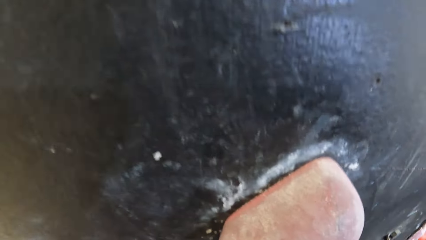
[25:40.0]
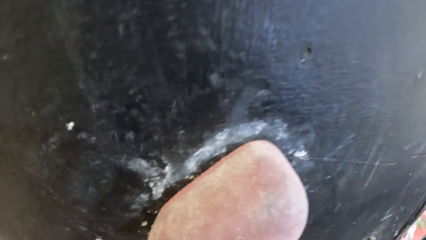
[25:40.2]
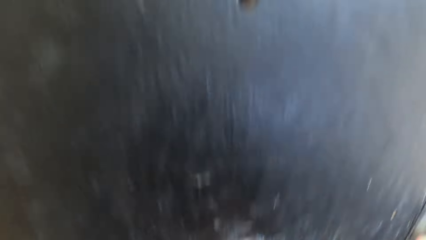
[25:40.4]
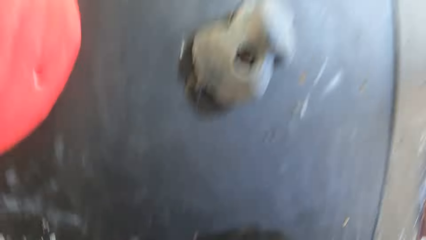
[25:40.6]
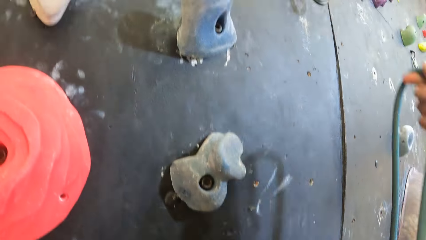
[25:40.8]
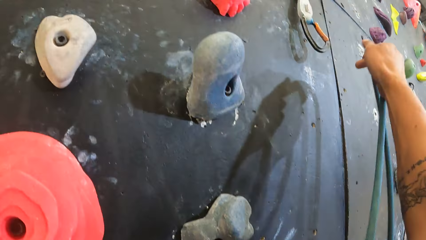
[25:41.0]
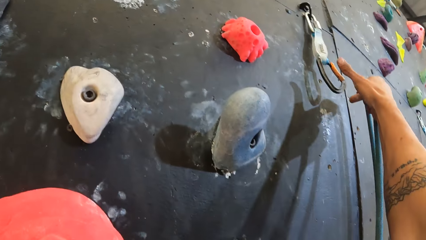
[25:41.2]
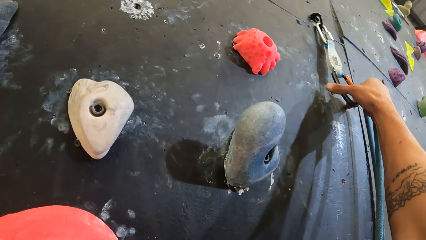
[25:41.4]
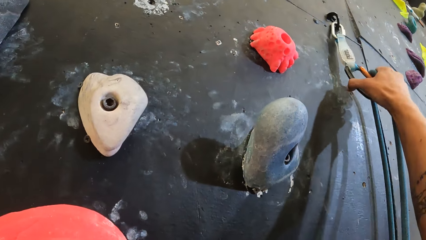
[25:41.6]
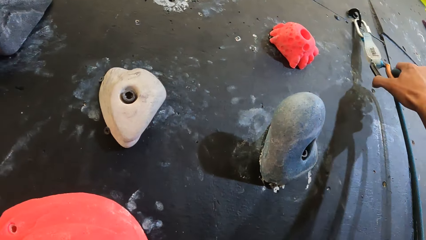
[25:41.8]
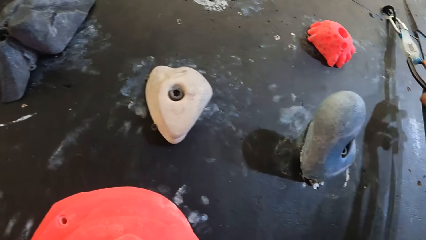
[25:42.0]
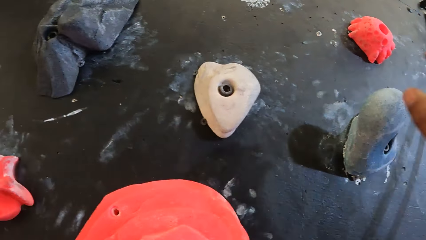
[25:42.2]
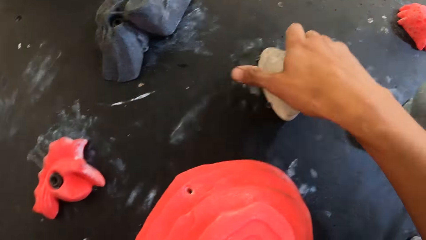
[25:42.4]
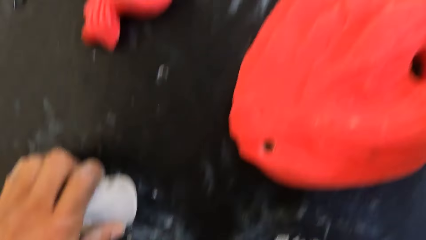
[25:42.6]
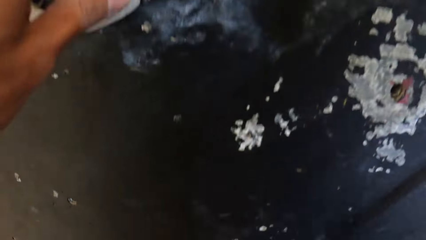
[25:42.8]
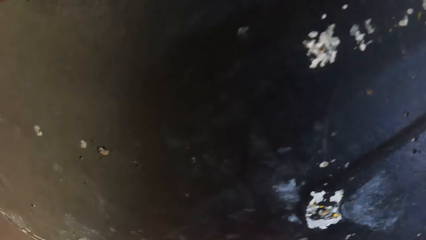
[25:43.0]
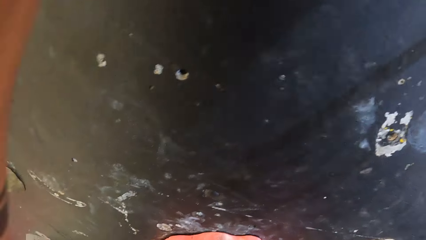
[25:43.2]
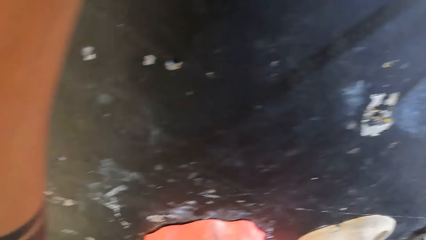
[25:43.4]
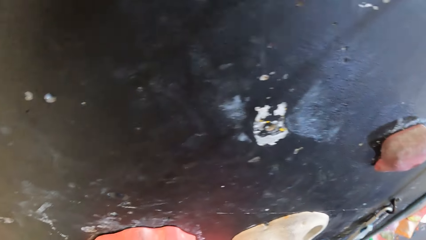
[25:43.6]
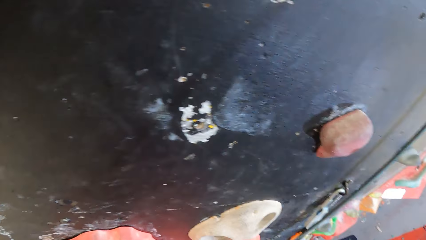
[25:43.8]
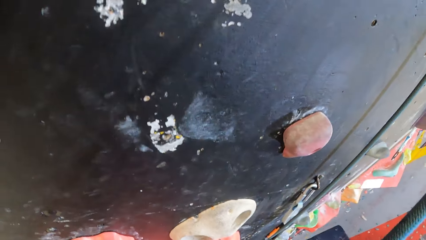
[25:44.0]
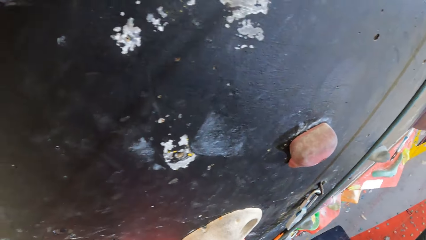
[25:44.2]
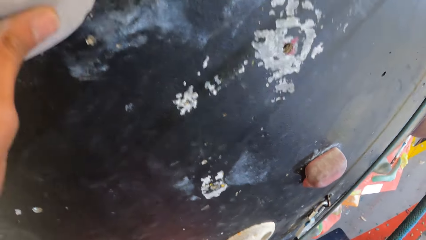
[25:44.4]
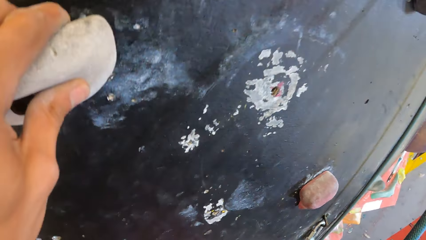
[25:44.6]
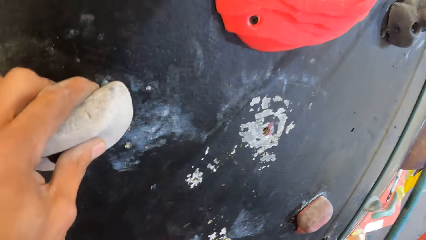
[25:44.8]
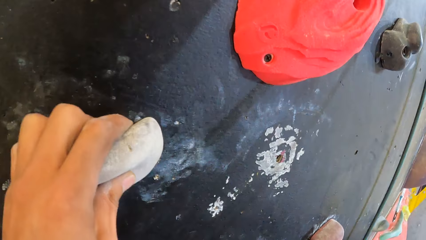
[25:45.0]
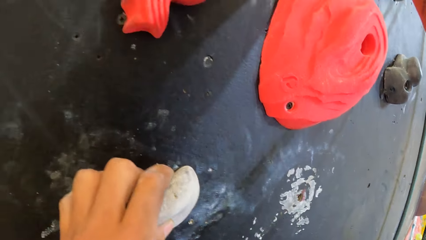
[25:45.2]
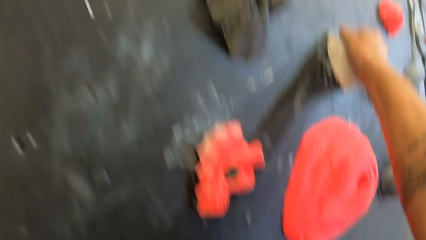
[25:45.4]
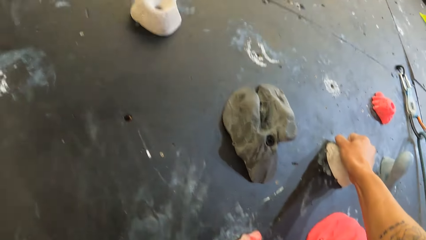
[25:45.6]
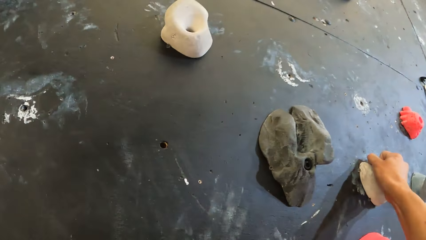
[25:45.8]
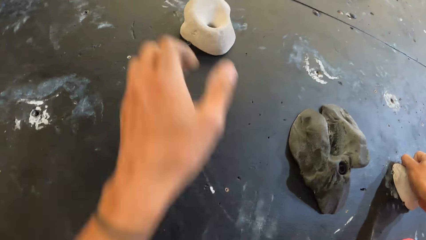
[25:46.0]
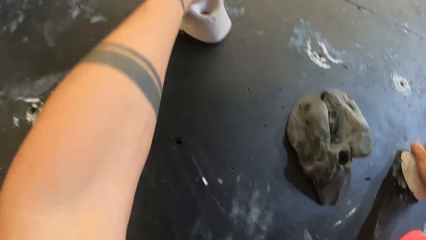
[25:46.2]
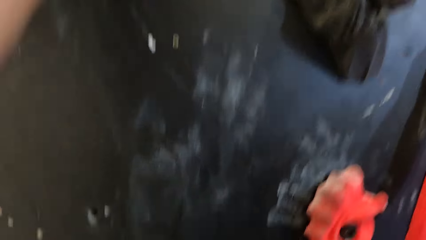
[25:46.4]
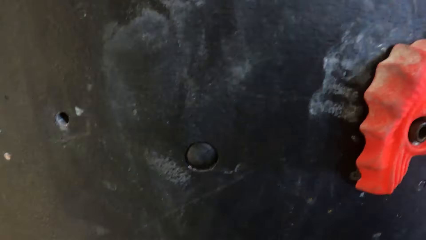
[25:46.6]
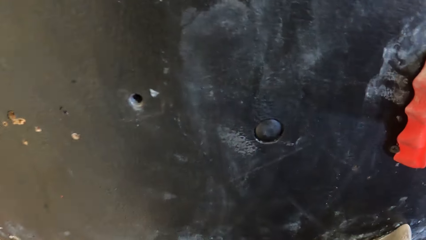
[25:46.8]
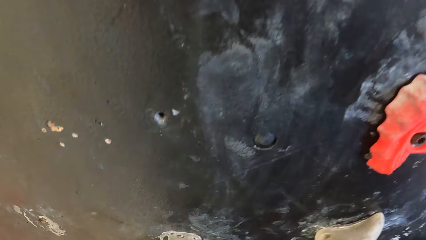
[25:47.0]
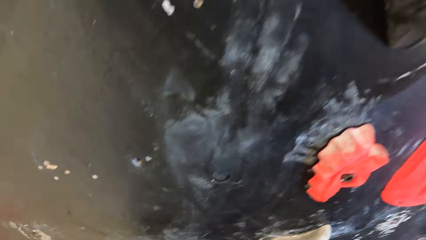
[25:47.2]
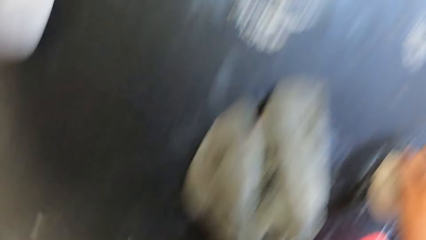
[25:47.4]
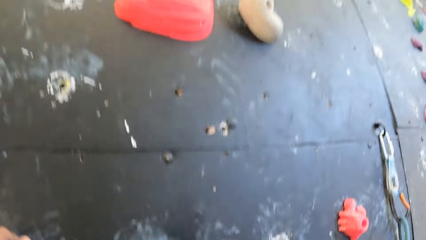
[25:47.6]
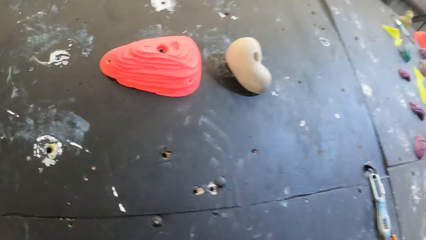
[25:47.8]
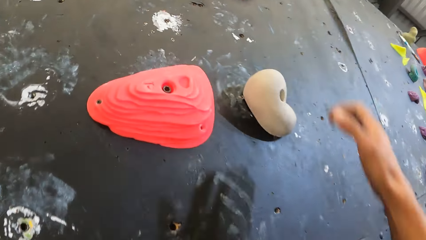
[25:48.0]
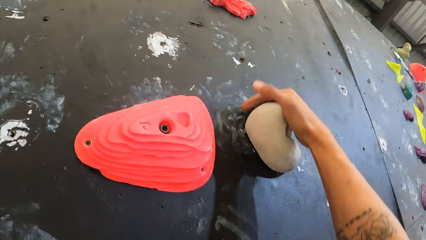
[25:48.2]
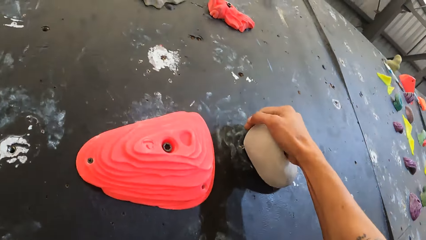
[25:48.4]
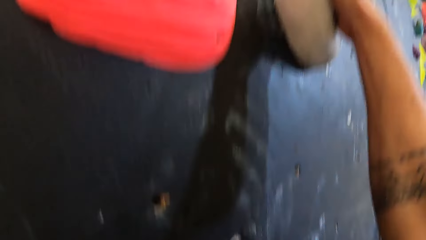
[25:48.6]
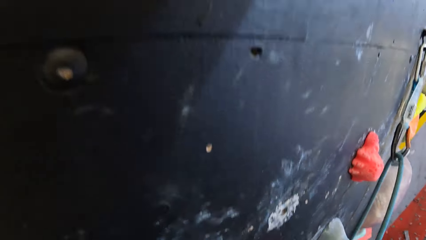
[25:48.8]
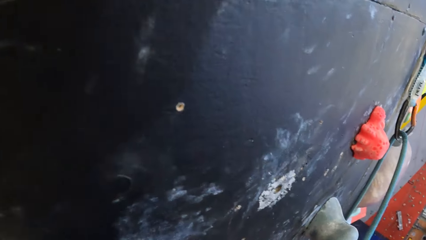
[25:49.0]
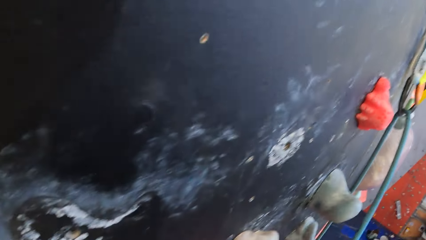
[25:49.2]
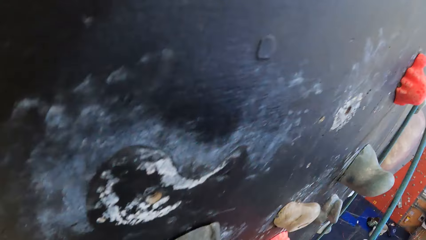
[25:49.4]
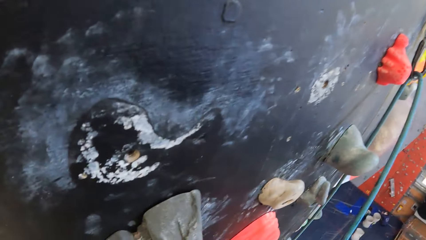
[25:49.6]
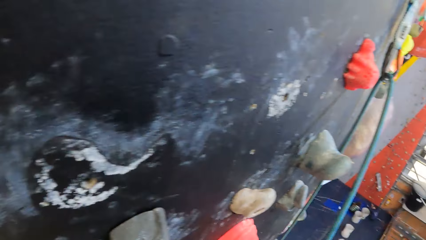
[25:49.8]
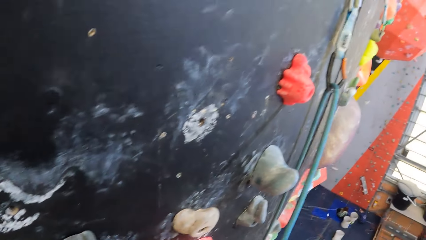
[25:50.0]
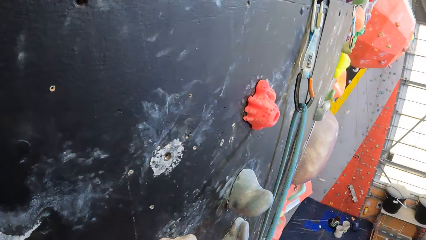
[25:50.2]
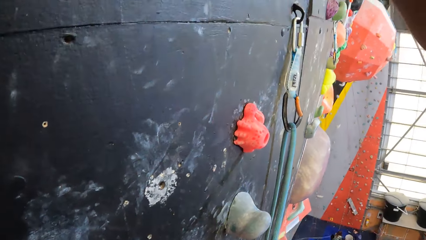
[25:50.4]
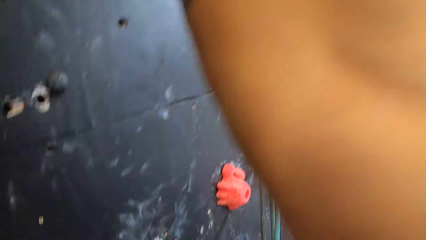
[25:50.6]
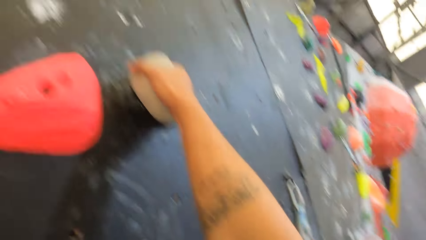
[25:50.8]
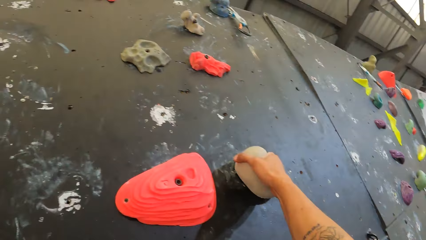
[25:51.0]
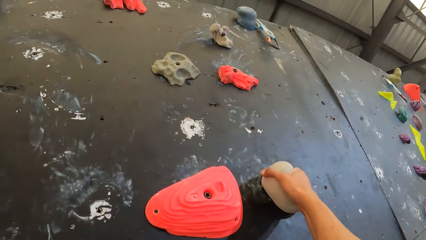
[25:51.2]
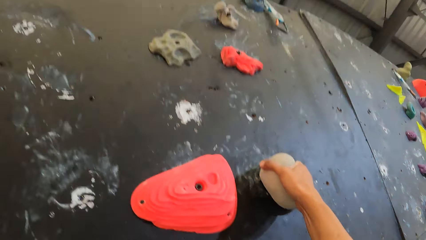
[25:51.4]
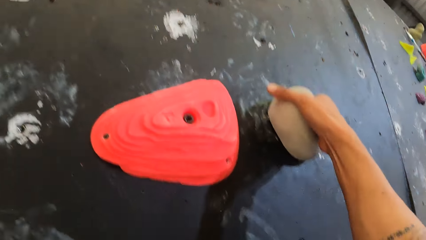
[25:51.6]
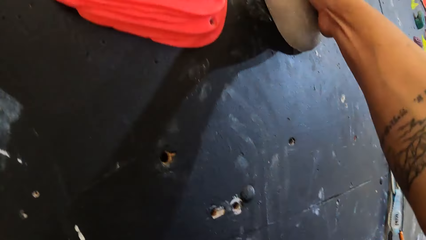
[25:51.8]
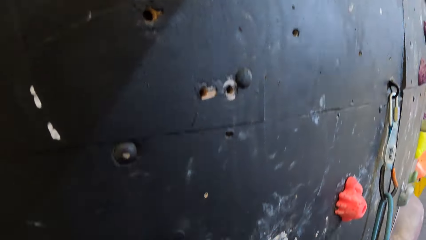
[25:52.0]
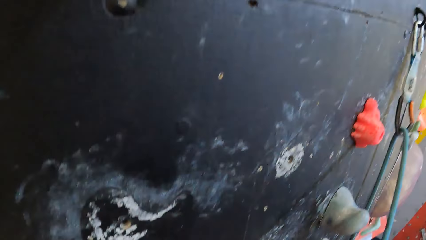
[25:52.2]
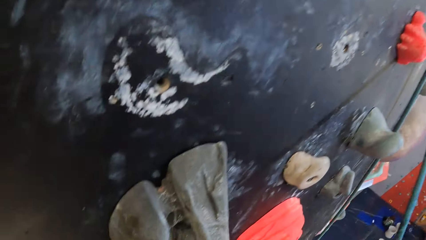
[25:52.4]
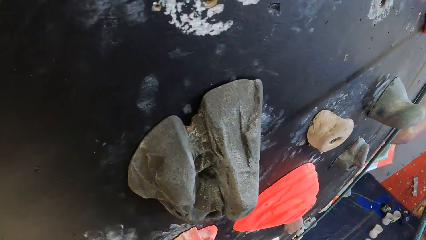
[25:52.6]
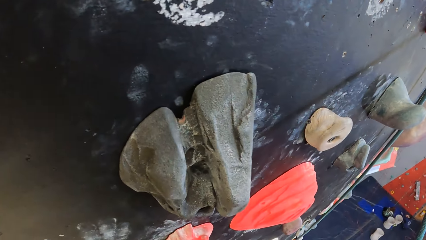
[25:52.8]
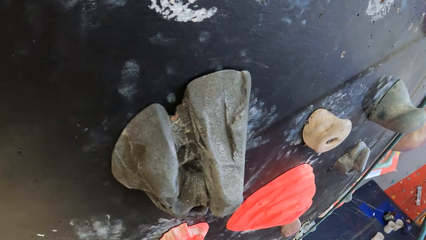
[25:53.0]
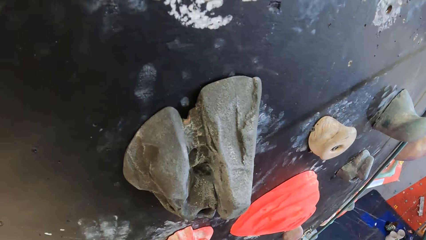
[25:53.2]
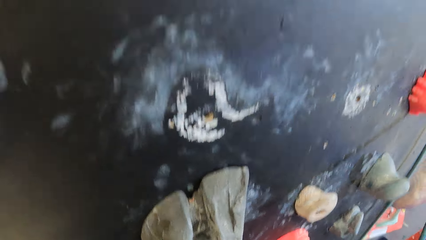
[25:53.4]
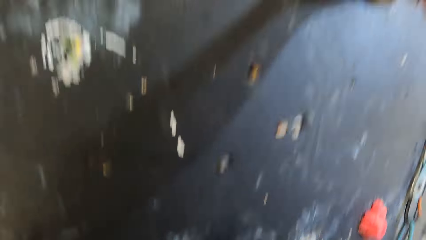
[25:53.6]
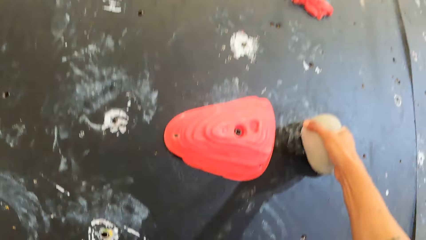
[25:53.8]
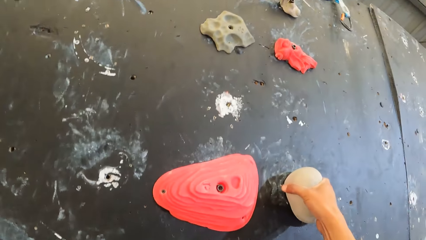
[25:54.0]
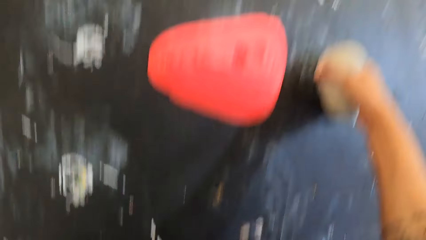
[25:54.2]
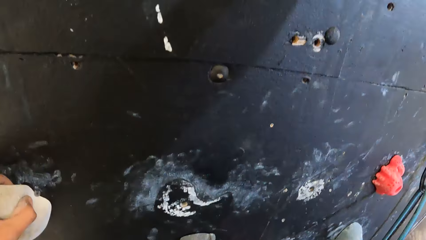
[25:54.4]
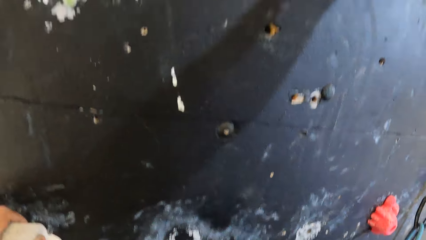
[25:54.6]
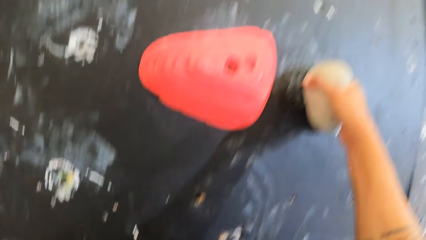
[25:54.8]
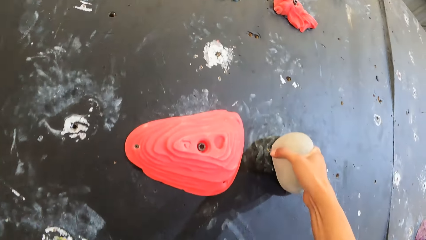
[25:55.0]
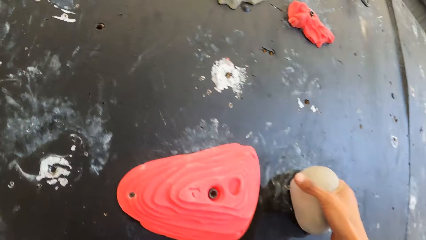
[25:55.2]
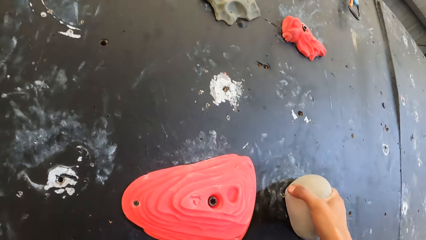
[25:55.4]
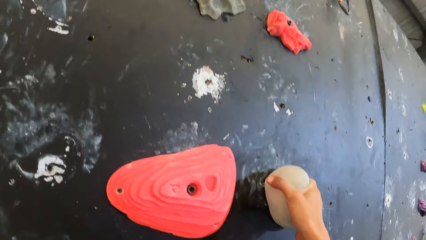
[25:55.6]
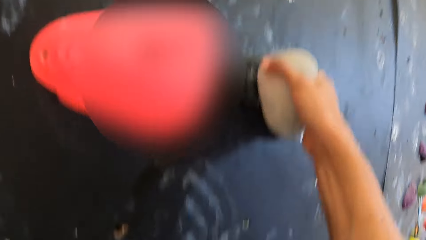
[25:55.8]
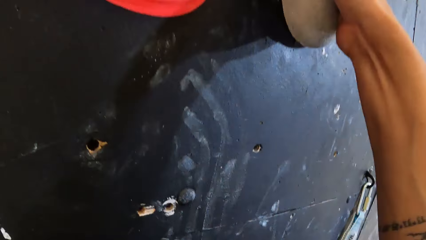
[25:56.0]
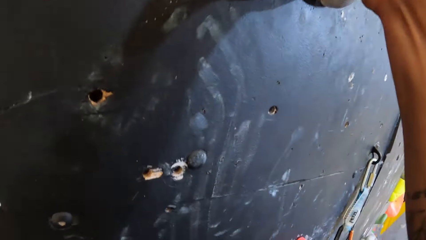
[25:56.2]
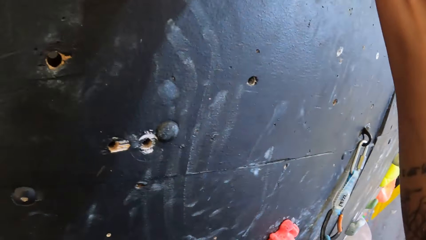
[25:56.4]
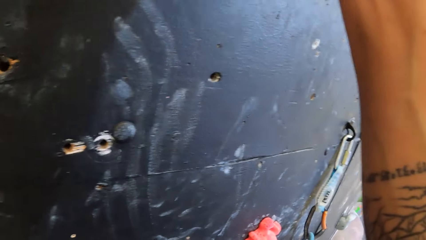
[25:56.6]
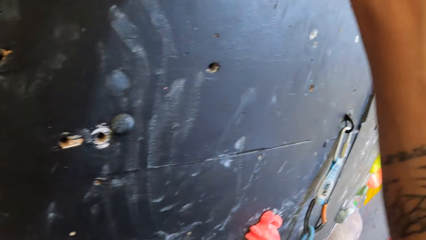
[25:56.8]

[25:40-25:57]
The camera wearer puts the climbing rope on the quickdraw. They hold a climbing hold with the right hand. They climb the climbing wall. They hold a climbing hold with the left hand. They hold a climbing hold with the right hand.
